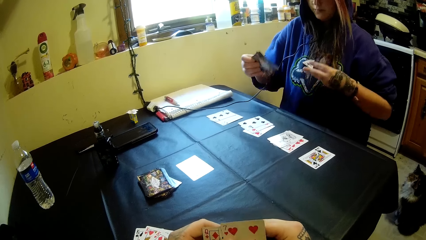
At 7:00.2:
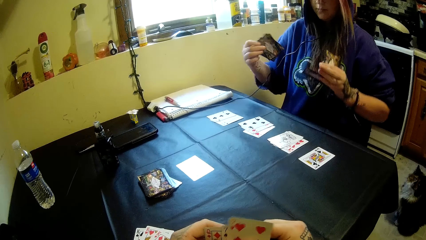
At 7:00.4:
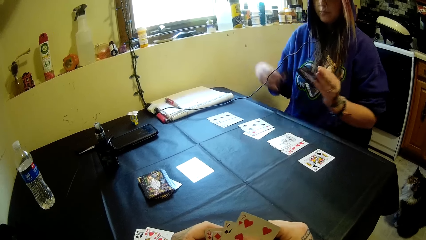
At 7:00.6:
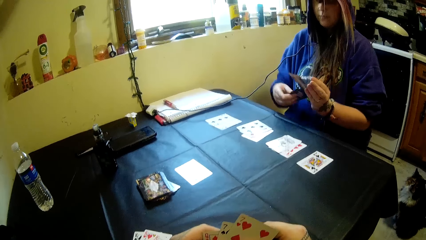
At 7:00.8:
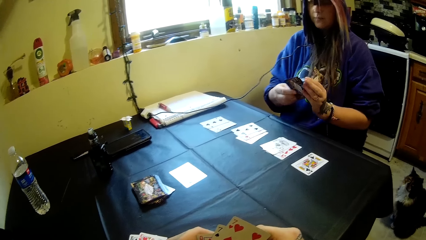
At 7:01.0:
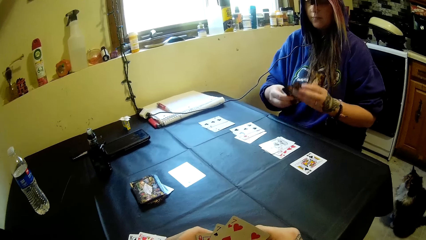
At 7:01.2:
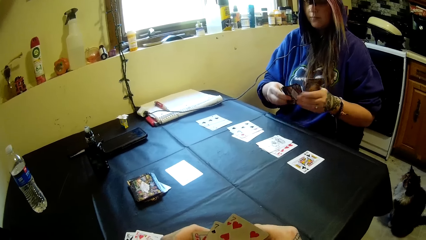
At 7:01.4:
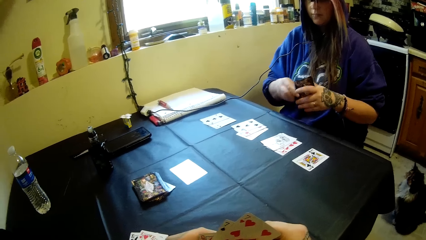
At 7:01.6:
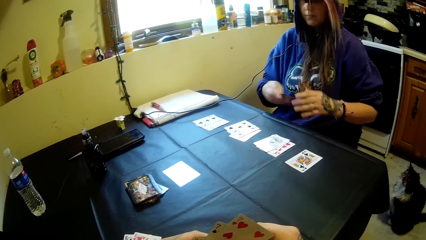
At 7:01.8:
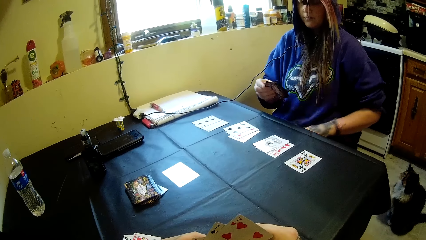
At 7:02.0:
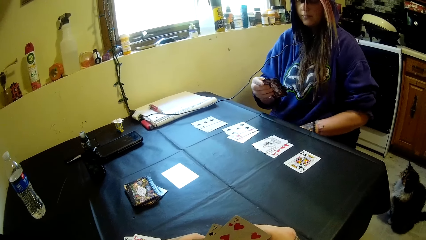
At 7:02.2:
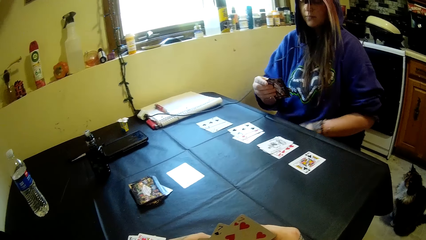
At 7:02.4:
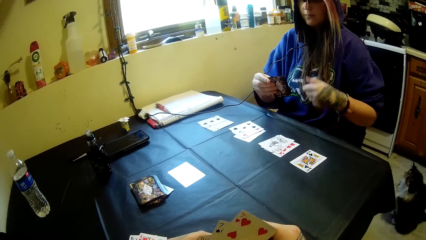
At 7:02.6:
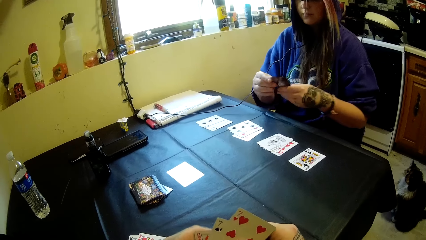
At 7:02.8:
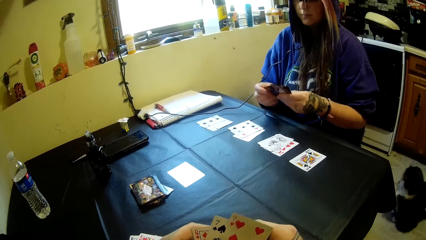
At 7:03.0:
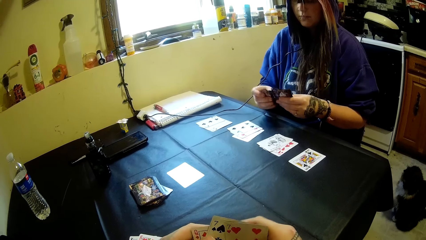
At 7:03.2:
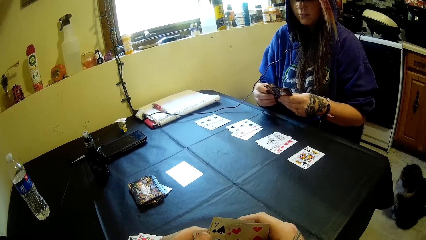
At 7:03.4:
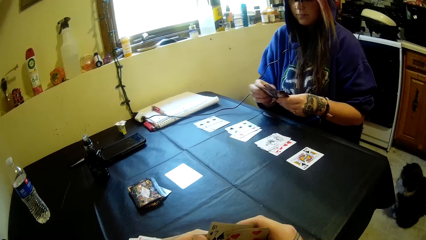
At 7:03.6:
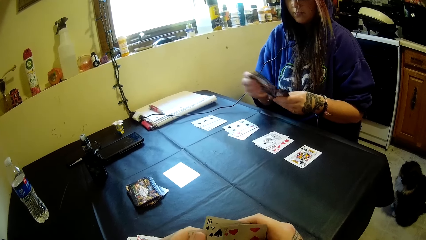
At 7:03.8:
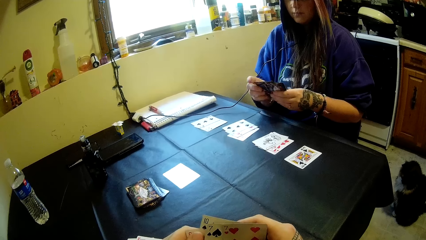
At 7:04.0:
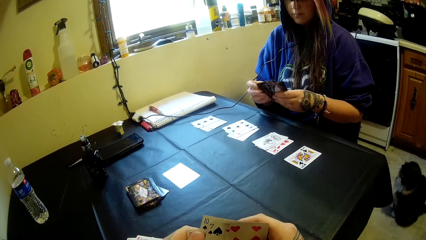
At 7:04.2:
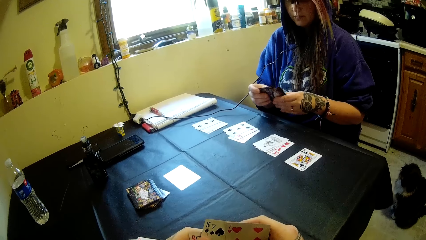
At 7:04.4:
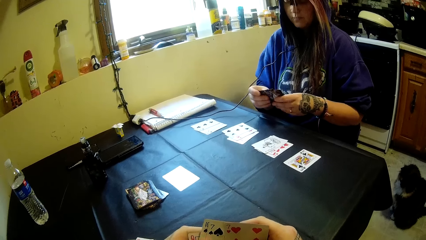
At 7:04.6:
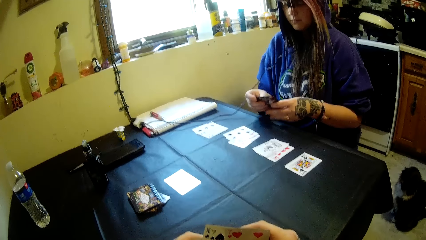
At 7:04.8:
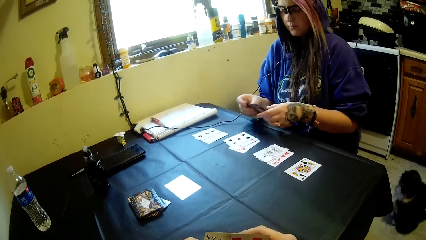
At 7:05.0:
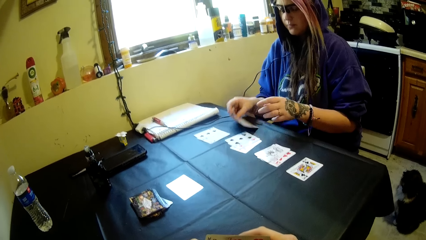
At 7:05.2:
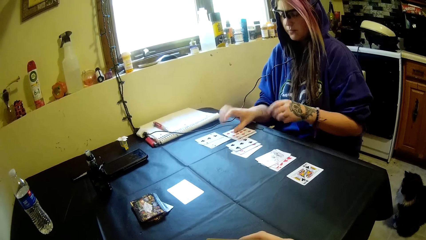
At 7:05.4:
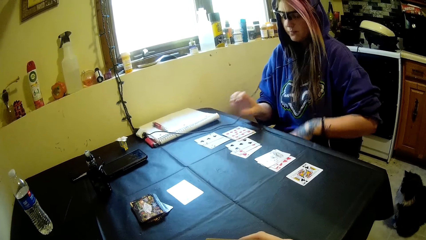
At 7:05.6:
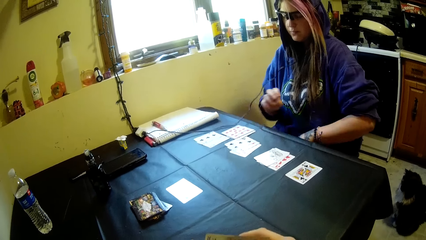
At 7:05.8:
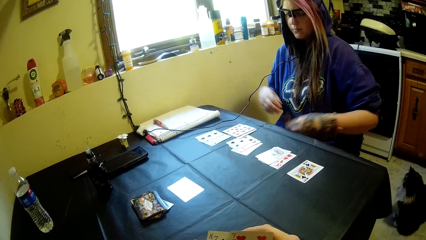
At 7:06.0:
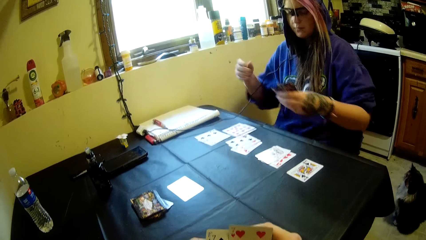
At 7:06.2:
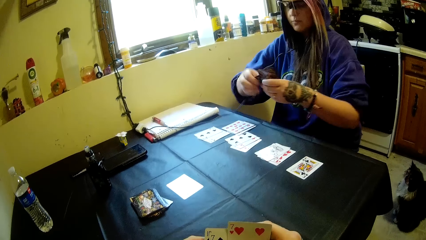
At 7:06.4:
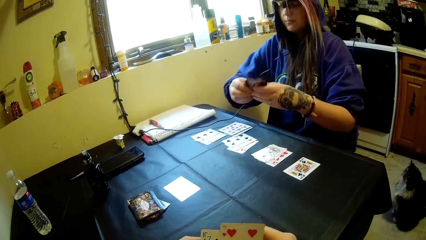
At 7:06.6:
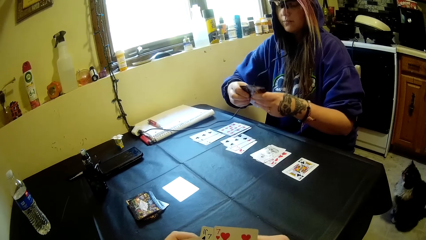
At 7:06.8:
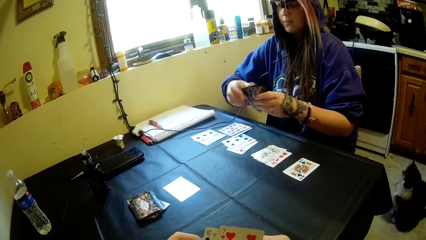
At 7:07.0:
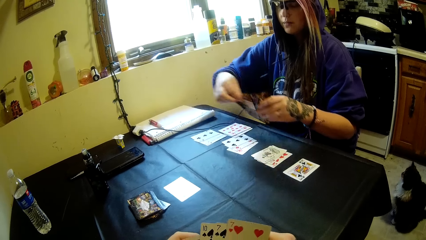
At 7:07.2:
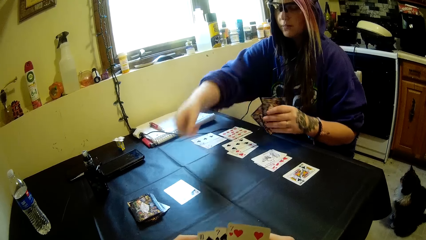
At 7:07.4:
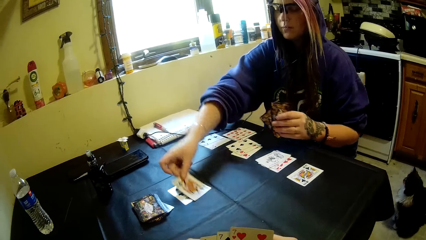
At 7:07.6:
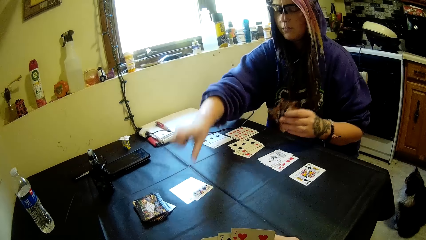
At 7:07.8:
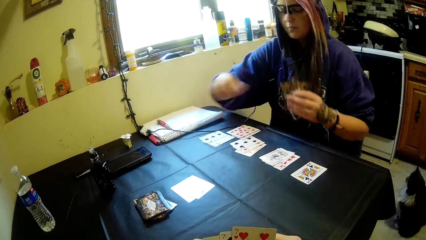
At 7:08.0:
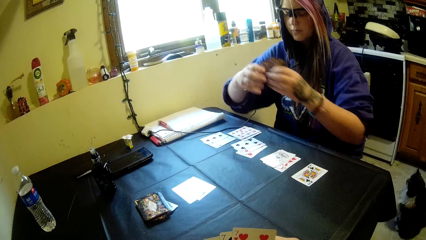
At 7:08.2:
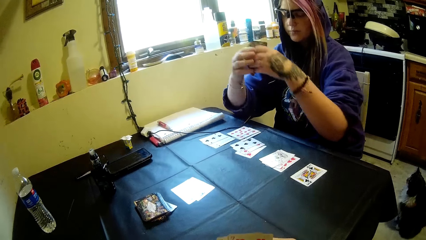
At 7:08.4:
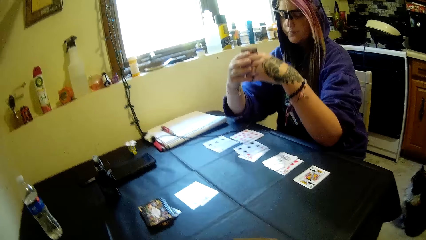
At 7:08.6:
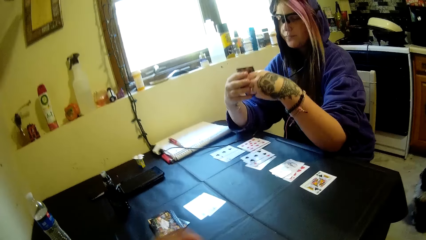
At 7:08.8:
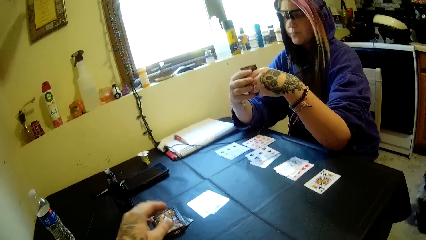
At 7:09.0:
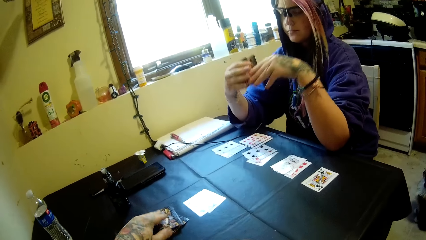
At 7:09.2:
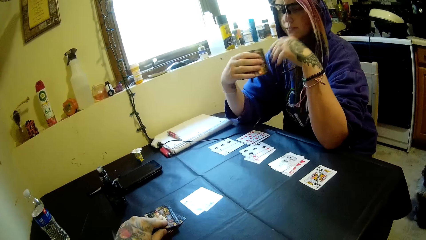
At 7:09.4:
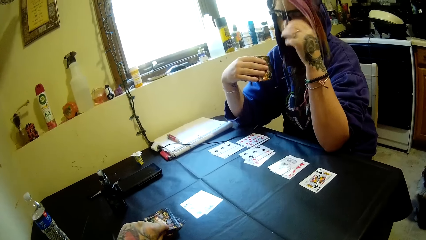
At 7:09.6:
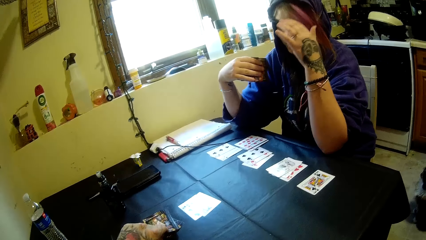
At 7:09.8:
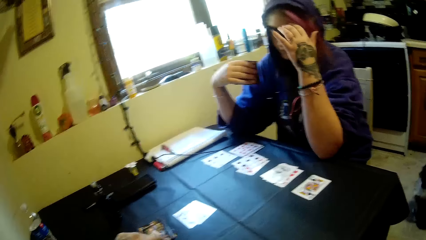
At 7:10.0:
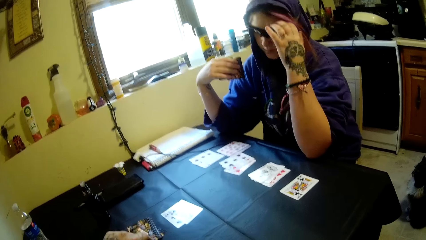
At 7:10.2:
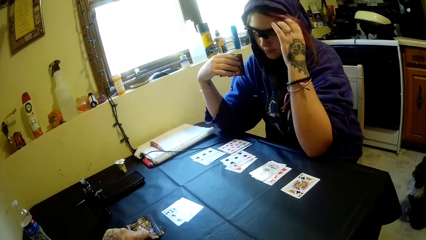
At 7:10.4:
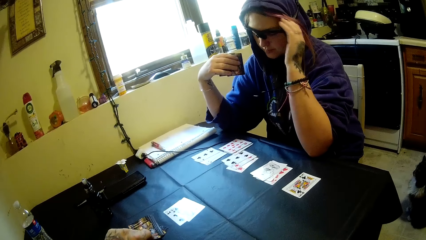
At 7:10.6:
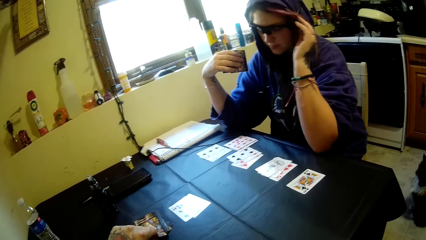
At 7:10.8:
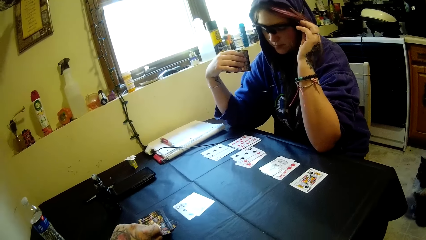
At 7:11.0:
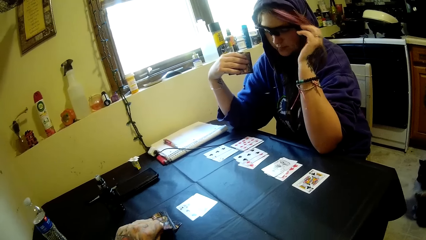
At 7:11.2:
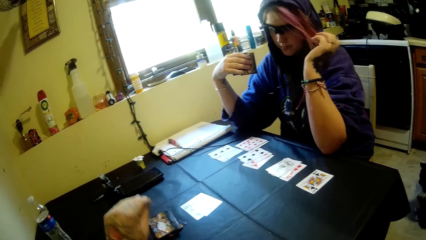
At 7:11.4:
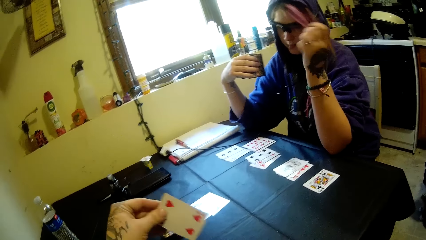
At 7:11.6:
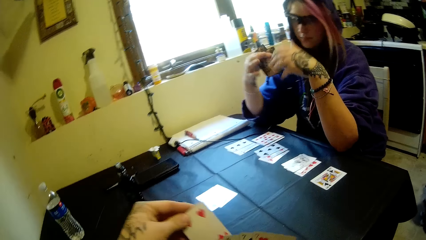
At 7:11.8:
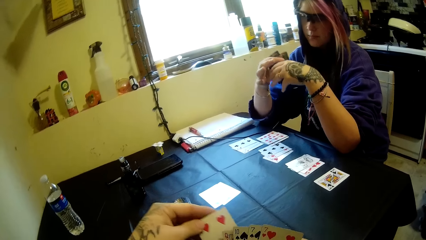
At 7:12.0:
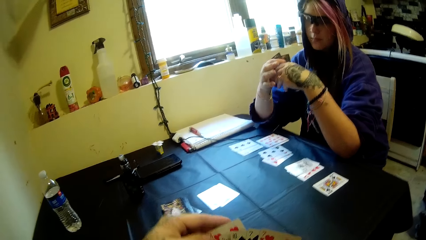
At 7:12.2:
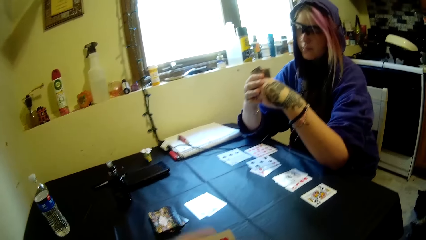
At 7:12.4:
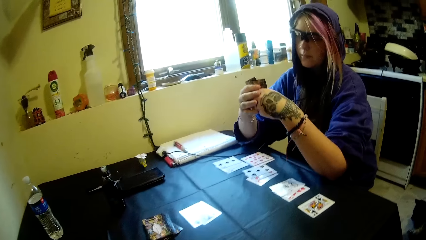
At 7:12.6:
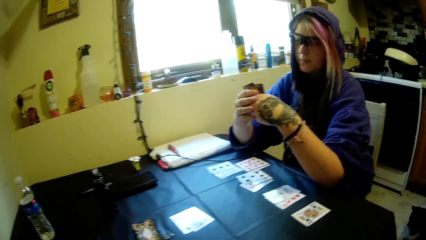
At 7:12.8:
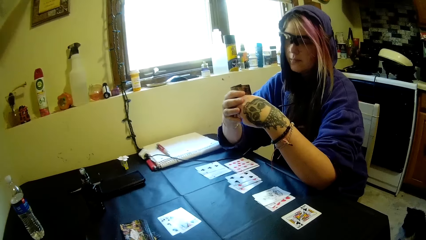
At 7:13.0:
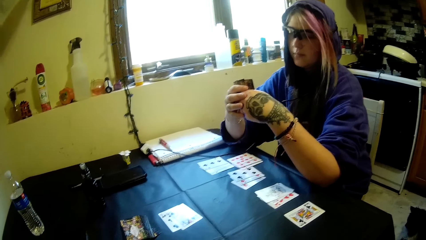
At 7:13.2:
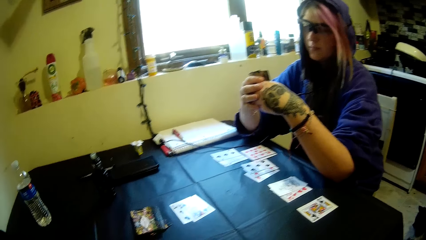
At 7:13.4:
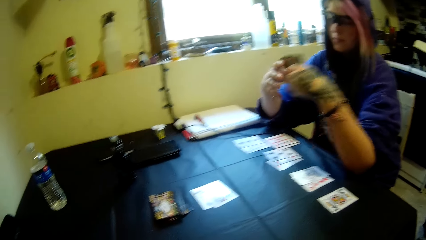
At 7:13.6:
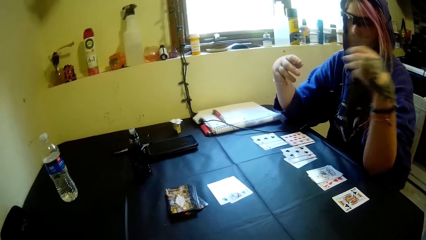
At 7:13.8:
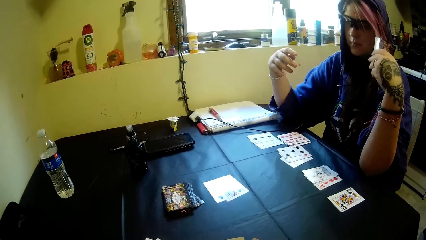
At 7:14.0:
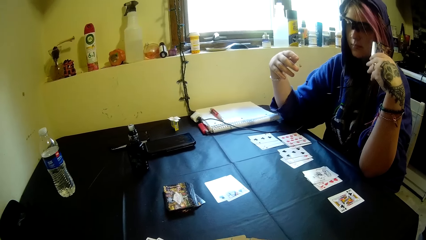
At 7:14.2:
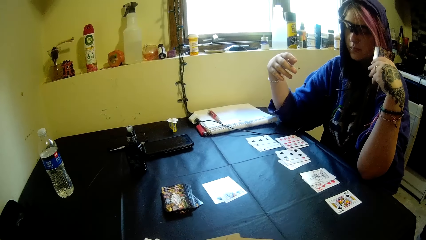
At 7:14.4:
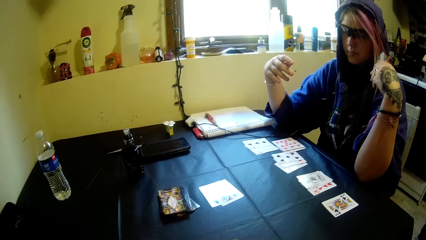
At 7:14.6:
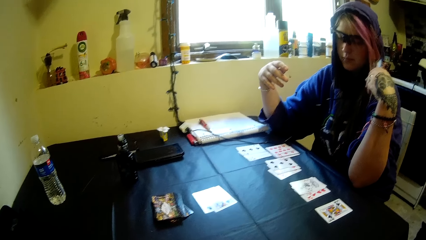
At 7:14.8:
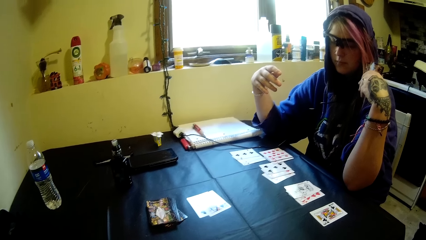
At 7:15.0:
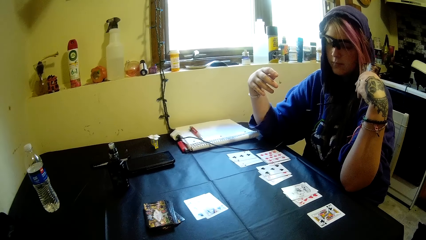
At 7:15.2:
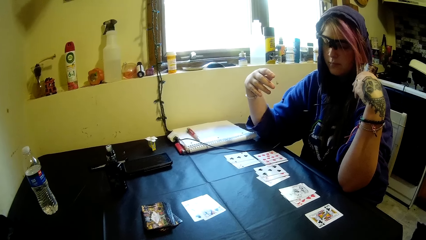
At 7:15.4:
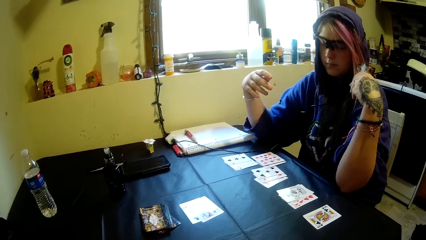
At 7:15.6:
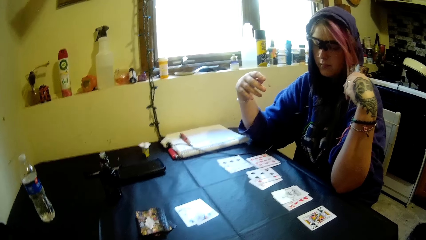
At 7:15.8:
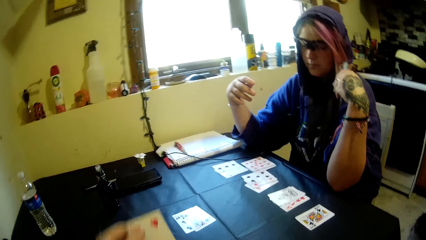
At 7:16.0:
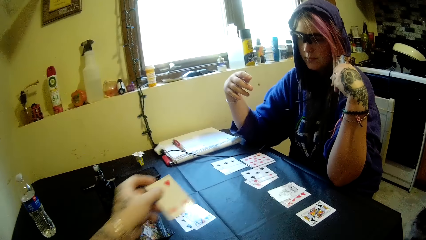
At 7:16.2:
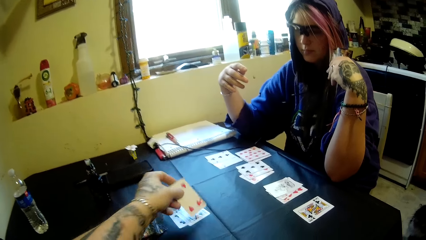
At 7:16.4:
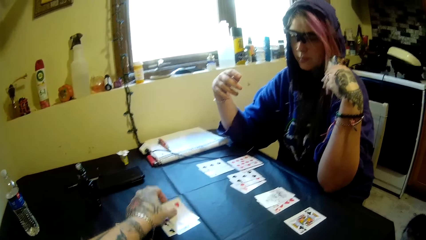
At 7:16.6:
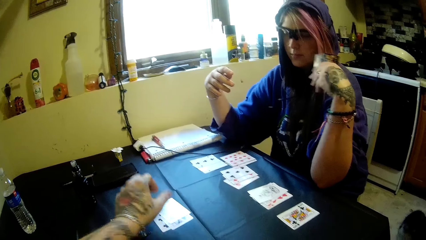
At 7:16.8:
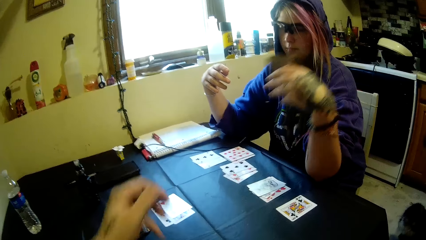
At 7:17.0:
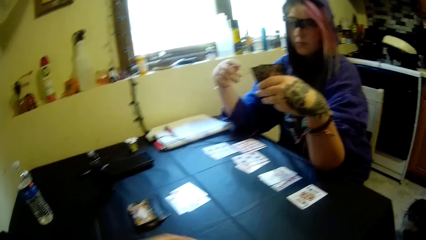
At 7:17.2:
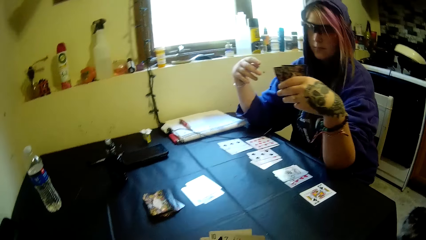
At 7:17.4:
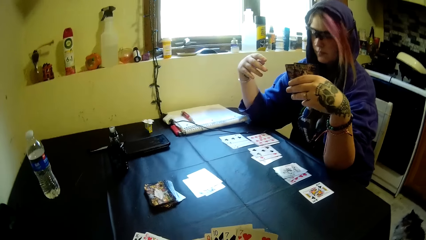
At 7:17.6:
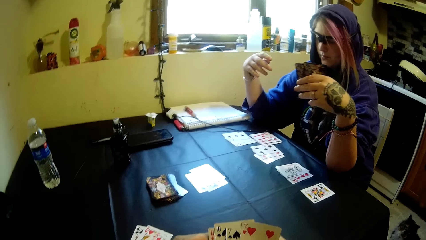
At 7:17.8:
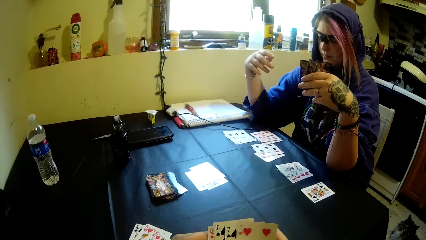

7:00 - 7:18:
A woman drops some cards on her lap and drops some cards on the table. The woman picks the cards on her lap and drops a card on the table. The camera wearer picks a card from the table. They drop a card on the table.
